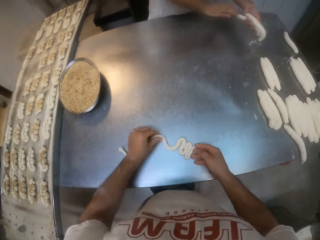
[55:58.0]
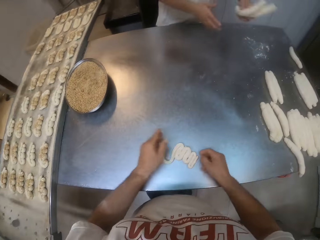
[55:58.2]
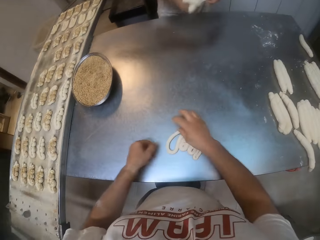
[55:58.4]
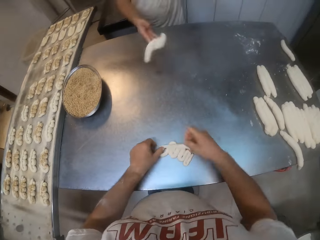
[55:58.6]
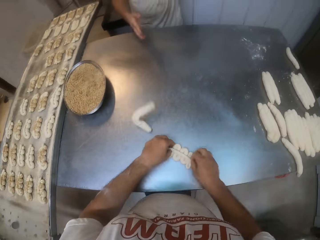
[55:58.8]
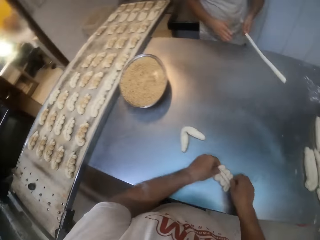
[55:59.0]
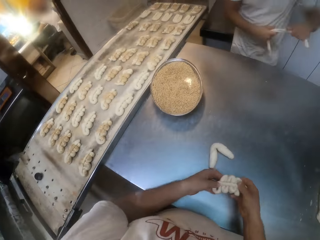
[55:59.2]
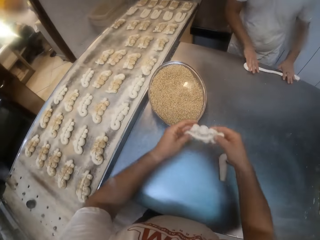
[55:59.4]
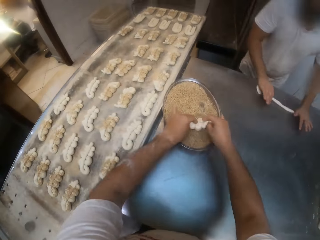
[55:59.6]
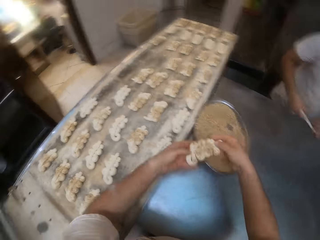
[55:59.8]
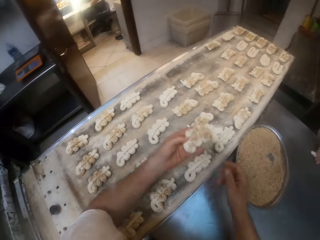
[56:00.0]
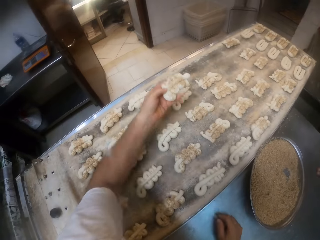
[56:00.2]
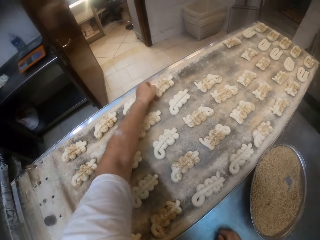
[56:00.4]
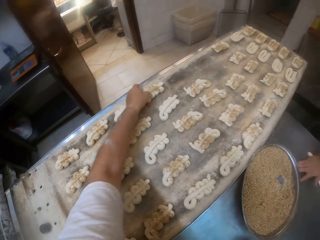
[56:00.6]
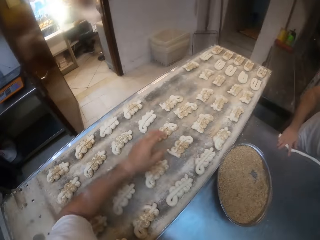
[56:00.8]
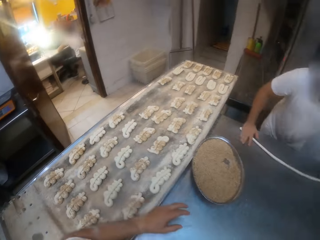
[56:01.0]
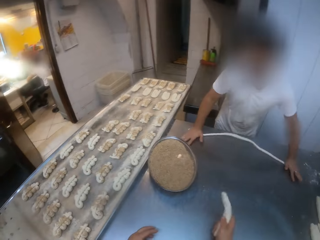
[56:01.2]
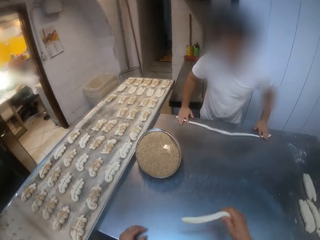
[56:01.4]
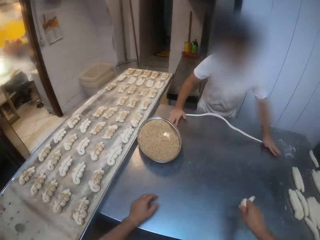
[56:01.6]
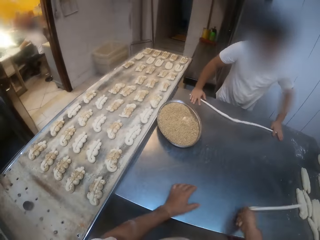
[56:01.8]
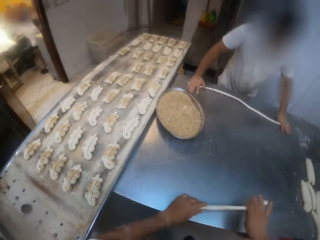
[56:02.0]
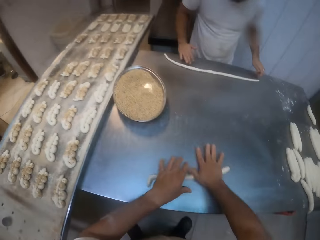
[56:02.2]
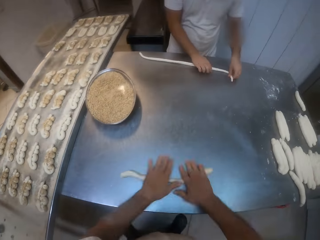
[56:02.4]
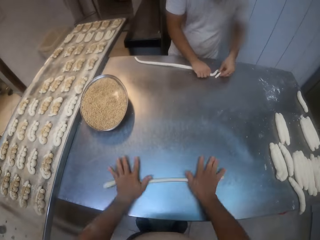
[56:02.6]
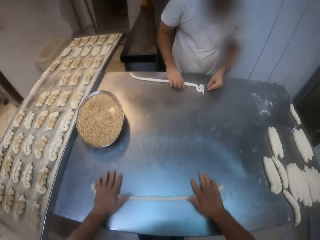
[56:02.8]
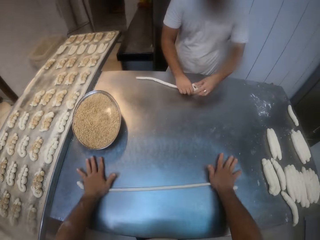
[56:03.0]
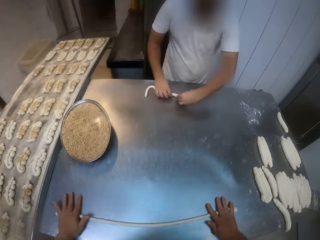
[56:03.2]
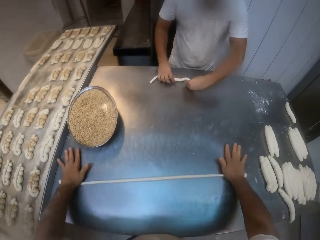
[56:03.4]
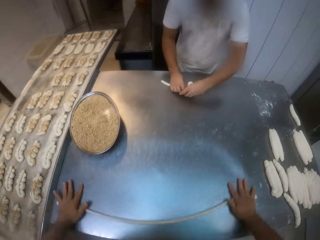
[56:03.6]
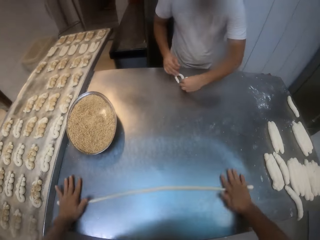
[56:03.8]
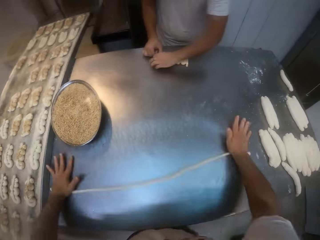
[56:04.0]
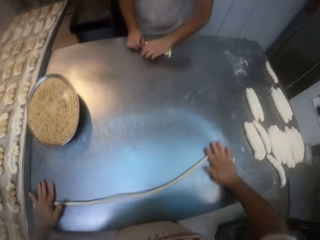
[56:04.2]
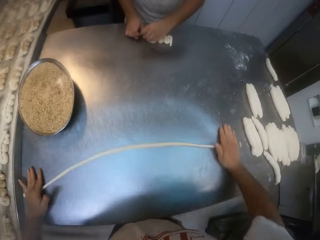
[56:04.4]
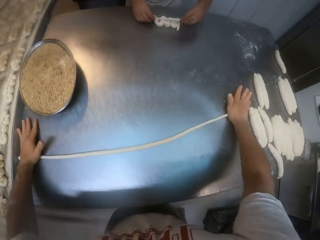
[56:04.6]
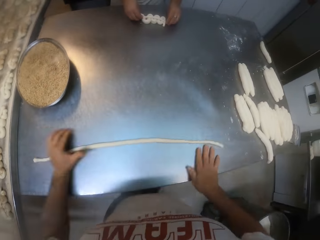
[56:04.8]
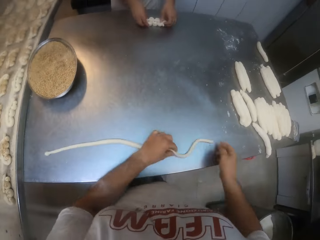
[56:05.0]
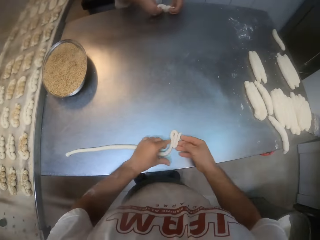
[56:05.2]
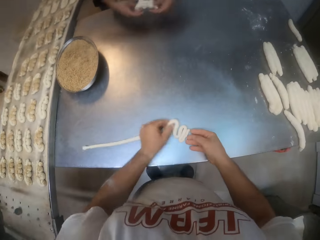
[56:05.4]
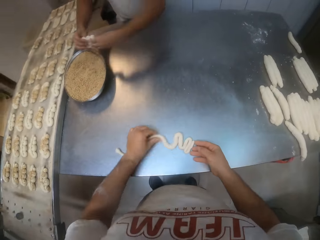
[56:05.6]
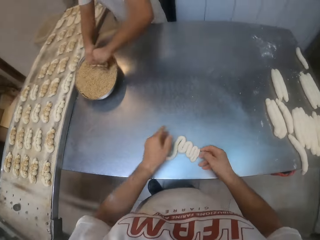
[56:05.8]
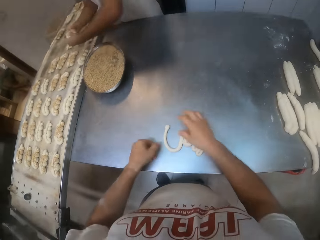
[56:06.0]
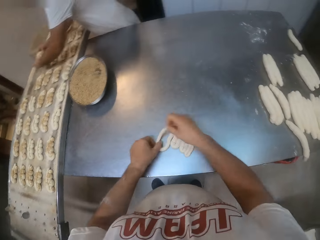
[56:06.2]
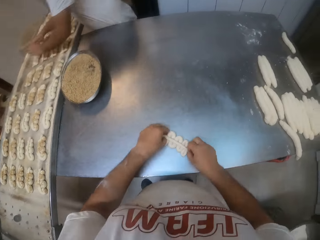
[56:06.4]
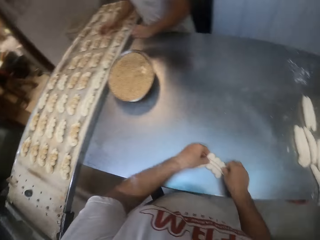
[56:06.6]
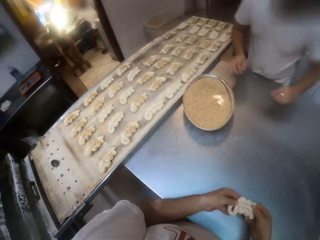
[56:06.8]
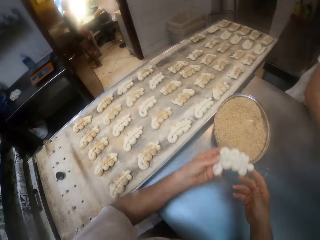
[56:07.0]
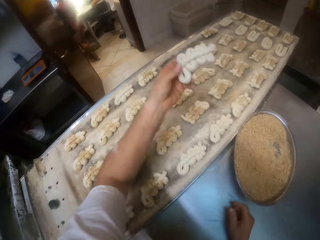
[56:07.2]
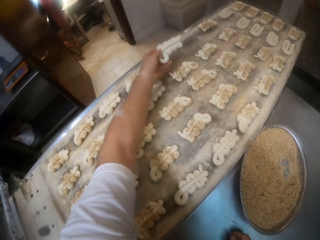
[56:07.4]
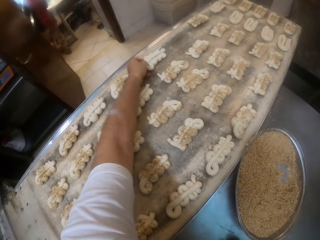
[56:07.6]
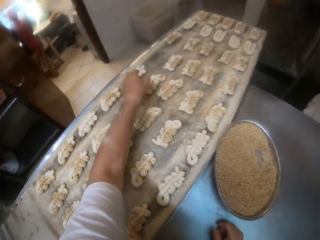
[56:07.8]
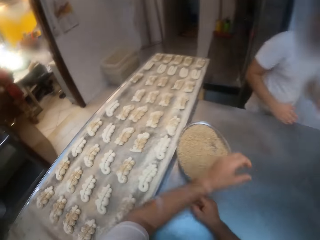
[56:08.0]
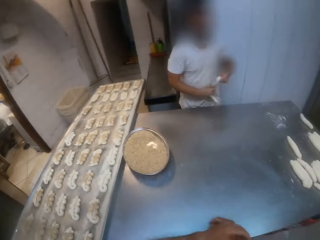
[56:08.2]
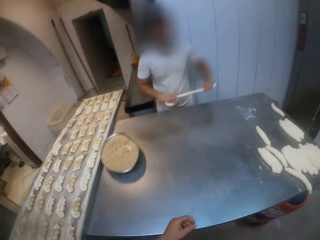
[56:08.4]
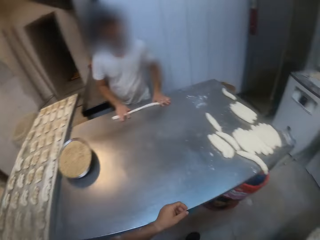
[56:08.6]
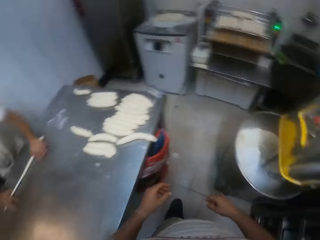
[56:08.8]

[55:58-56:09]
The camera wearer shapes the dough. He dips the dough in the plate of sugar on the table with both hands. The man rolls the dough on the table with both hands. The camera wearer drops the dough on the tray with his left hand. He kneads the dough. He rolls the dough on the table with both hands. The man folds the dough on the table with both hands. The camera wearer folds the dough on the table with both hands. He shapes the dough. The man dips the dough in the plate of sugar on the table with both hands. The man drops the dough on the tray with both hands. The camera wearer drops the dough on the tray with his left hand.

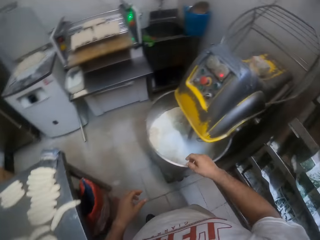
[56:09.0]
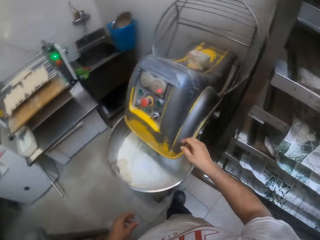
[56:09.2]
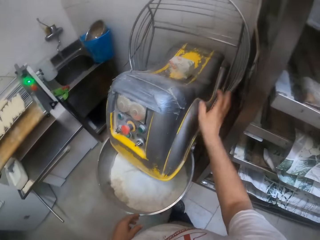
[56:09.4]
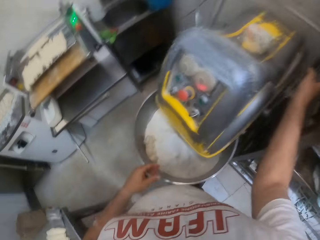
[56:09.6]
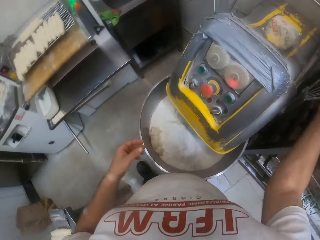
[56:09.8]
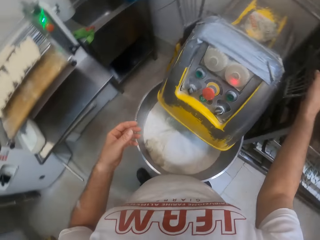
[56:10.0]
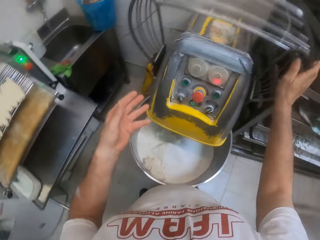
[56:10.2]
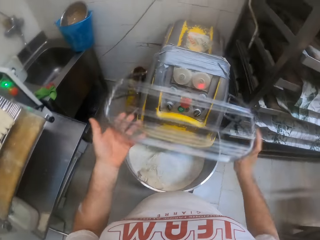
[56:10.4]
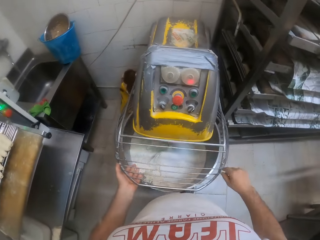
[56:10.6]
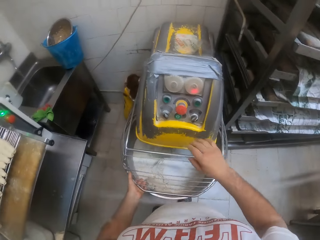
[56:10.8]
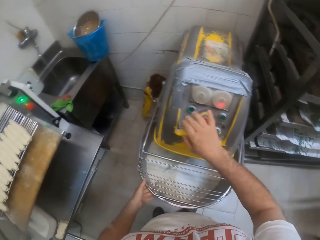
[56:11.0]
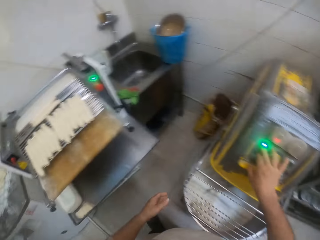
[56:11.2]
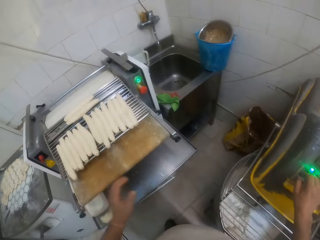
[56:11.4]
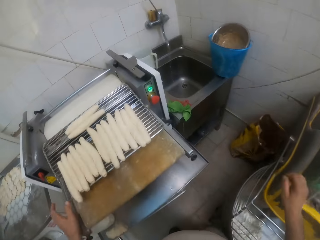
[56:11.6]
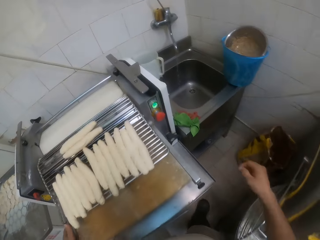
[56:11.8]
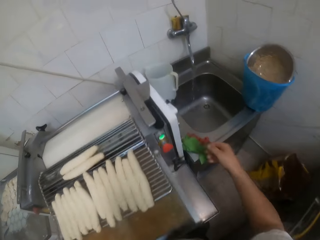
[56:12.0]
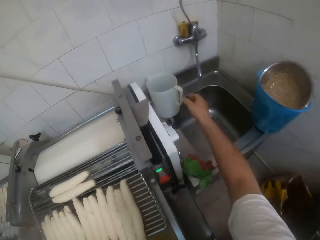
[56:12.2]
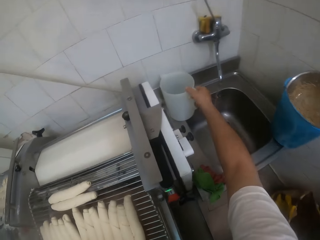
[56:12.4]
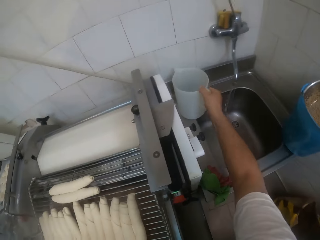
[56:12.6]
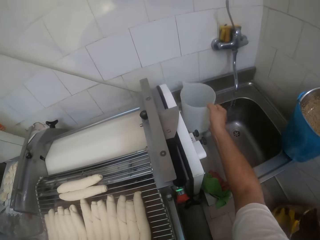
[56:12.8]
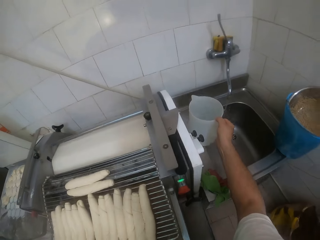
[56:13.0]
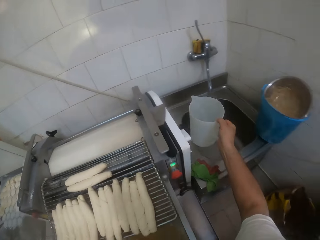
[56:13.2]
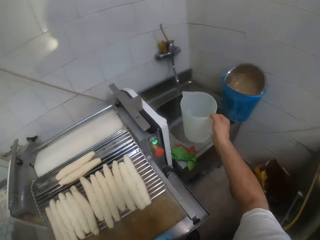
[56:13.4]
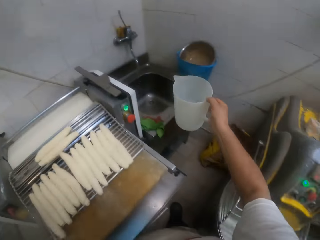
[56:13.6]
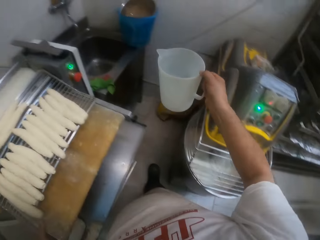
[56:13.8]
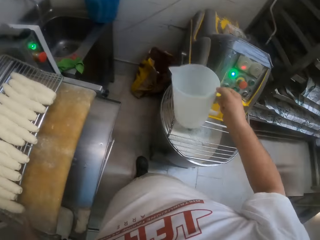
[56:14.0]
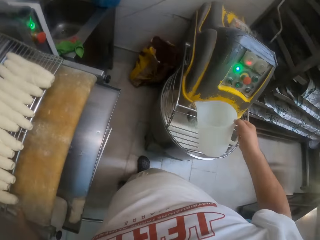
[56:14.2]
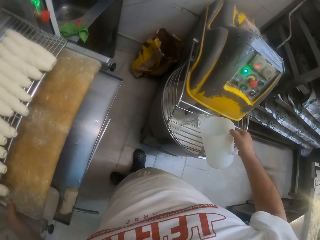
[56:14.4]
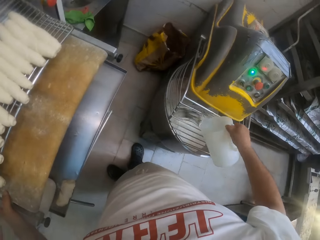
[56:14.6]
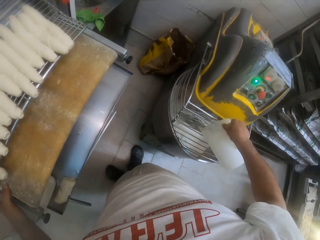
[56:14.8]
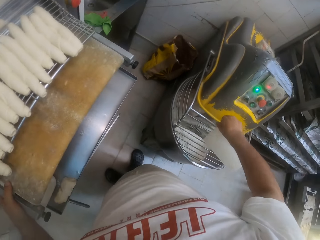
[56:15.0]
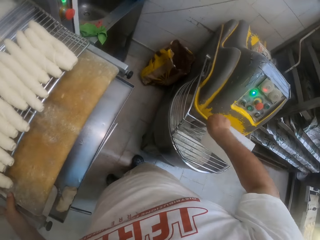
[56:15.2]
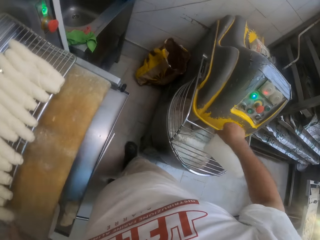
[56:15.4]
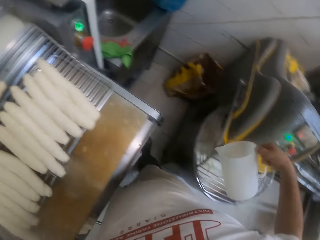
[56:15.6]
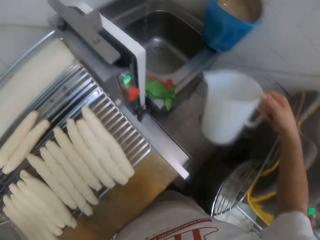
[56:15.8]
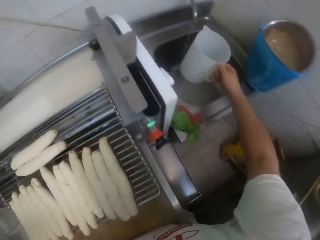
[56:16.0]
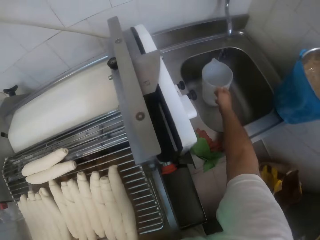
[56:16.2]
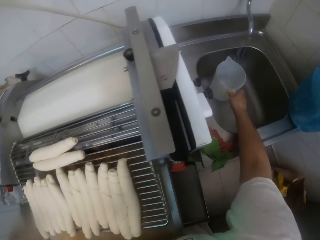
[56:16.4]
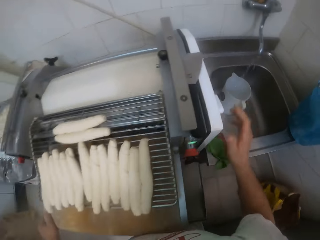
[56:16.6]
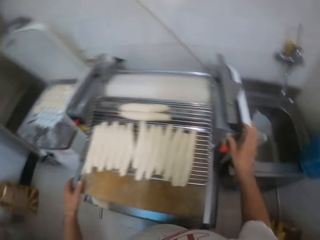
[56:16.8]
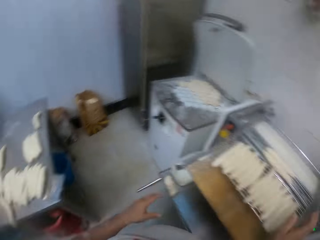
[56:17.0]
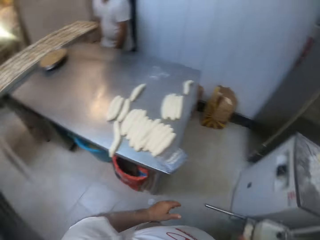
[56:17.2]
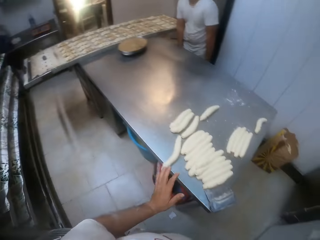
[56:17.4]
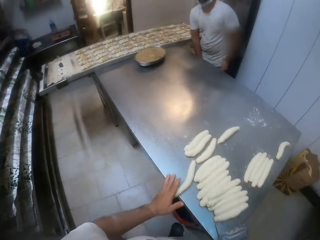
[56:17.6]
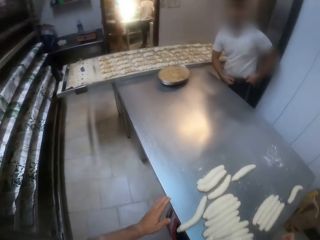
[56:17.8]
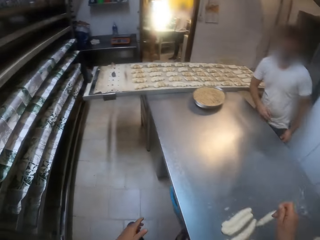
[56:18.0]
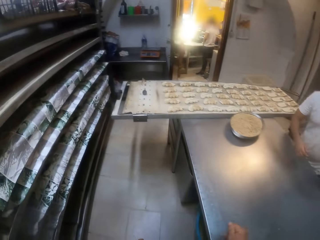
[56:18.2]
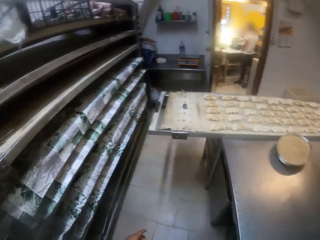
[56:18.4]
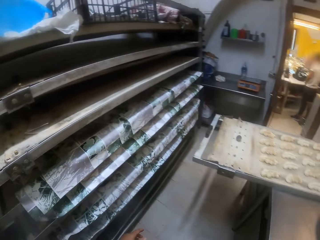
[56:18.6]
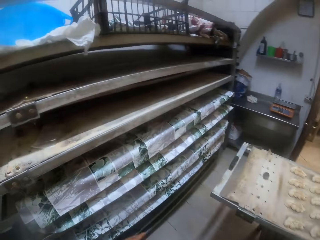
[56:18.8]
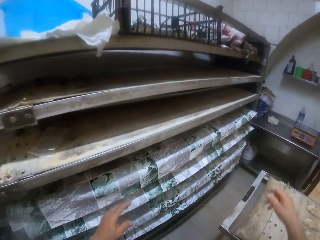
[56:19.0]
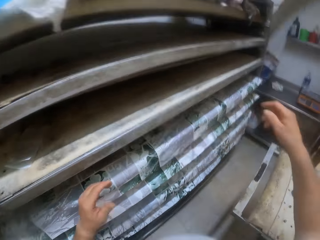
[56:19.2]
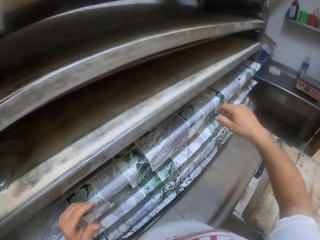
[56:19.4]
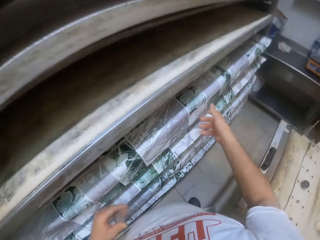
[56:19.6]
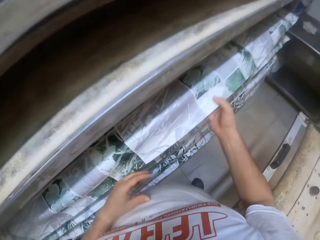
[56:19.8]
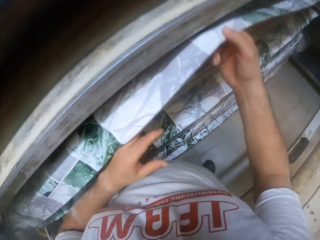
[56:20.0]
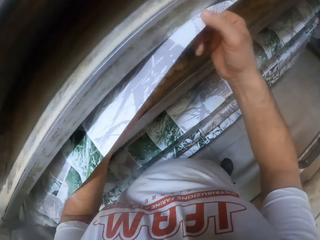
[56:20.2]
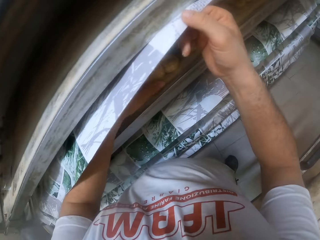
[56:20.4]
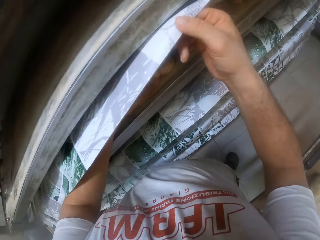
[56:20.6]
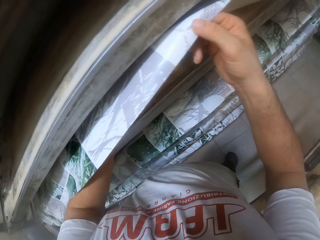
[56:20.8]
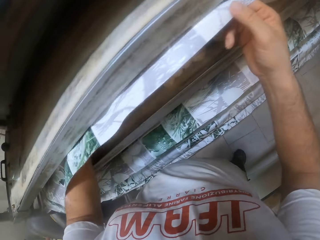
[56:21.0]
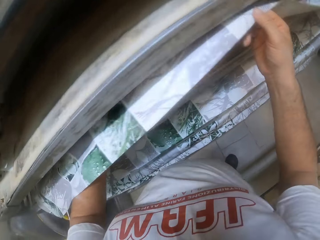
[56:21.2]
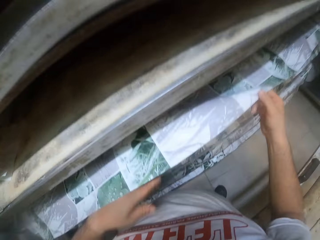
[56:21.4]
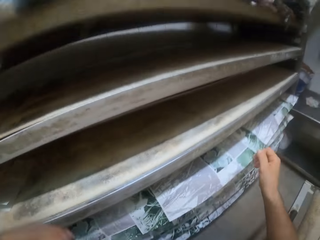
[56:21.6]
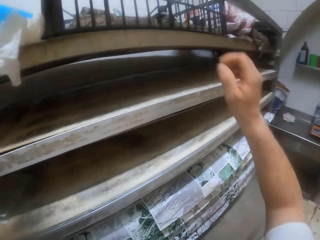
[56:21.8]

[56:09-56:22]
The camera wearer moves away from the table. He closes the lid of a dough mixer with his right hand. He turns on a button on the dough mixer with his right hand. He pours water from a jug into the dough mixer with his right hand. He picks up the jug. He puts the jug in the sink. He turns to the other side. He walks beside the table.
